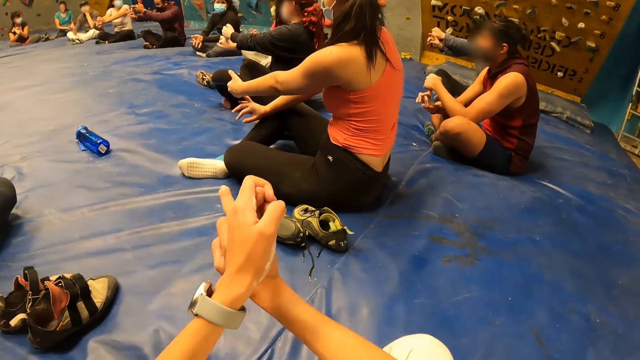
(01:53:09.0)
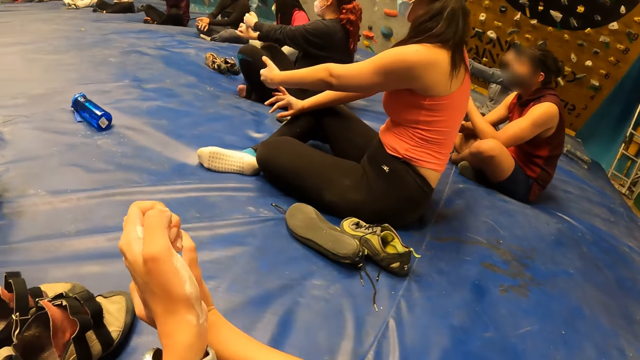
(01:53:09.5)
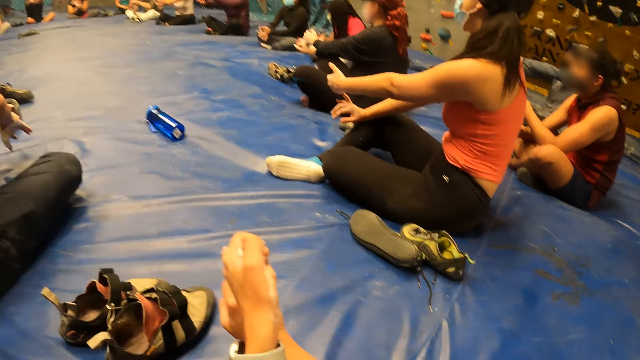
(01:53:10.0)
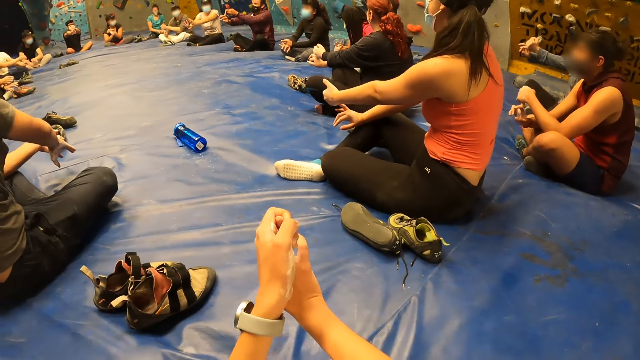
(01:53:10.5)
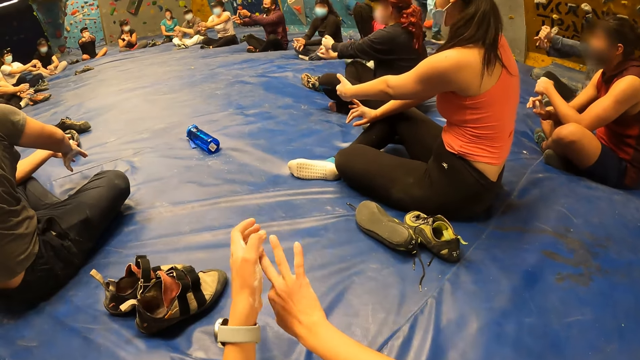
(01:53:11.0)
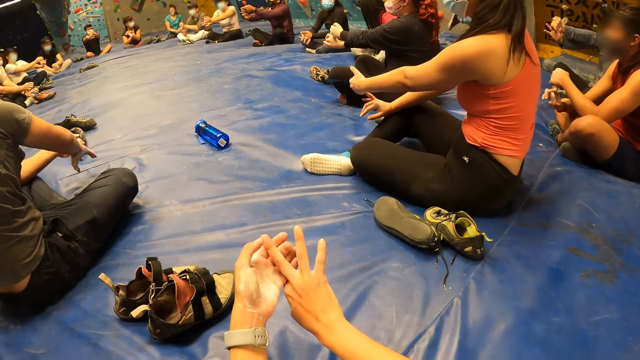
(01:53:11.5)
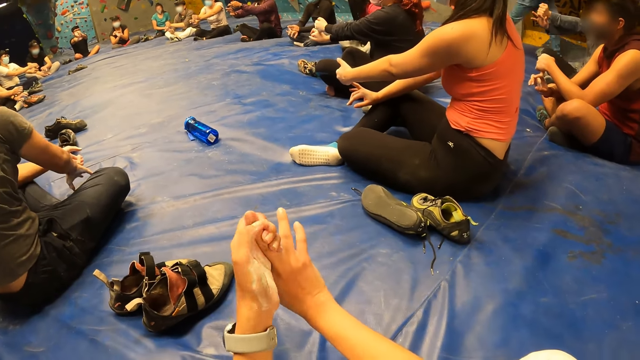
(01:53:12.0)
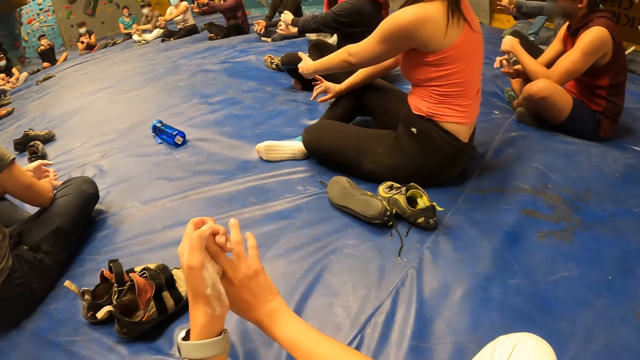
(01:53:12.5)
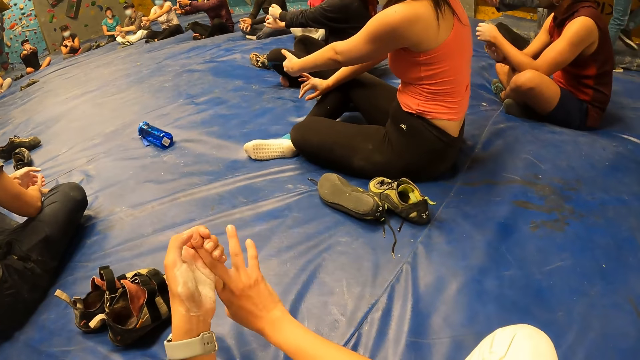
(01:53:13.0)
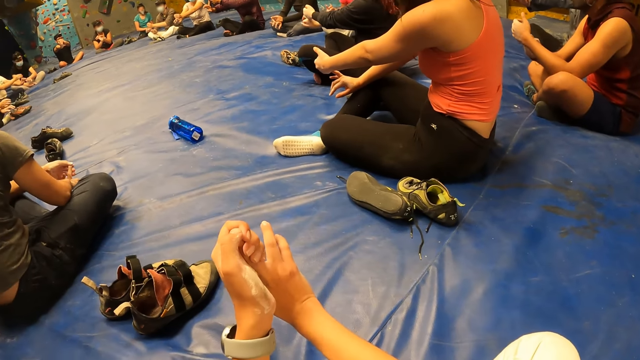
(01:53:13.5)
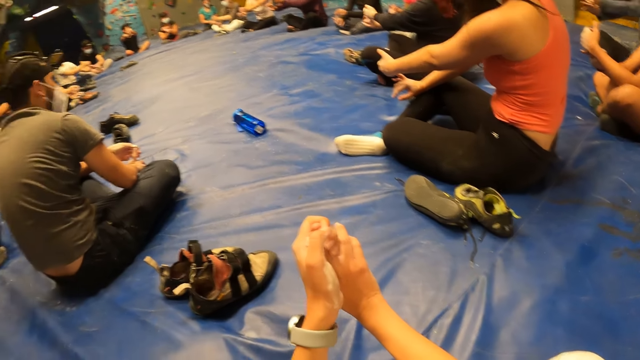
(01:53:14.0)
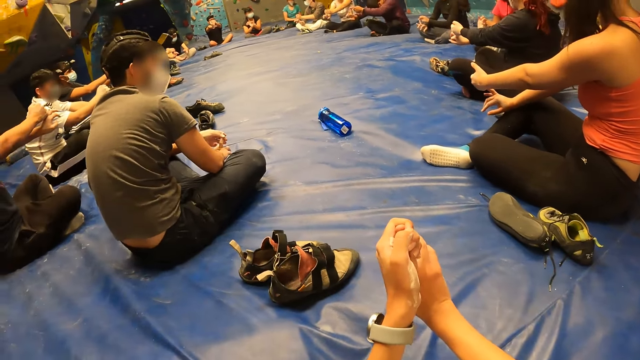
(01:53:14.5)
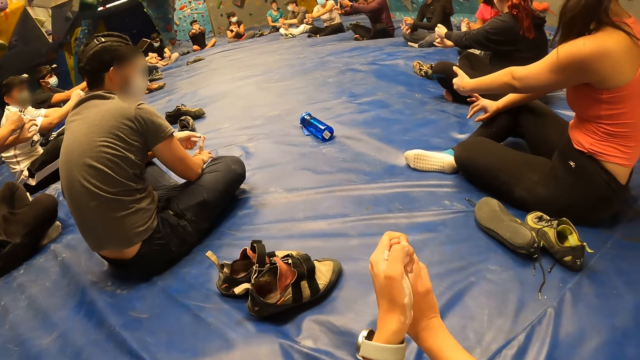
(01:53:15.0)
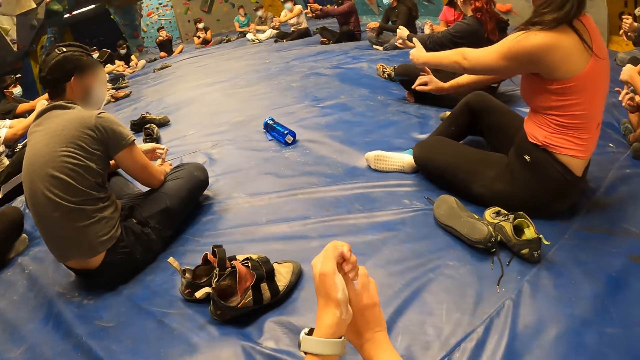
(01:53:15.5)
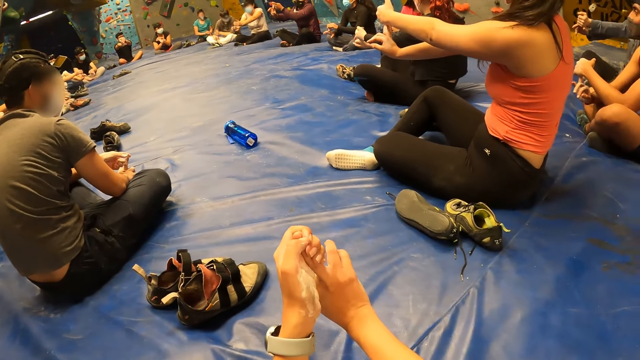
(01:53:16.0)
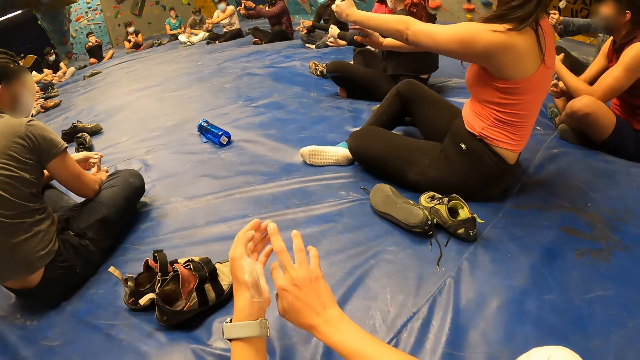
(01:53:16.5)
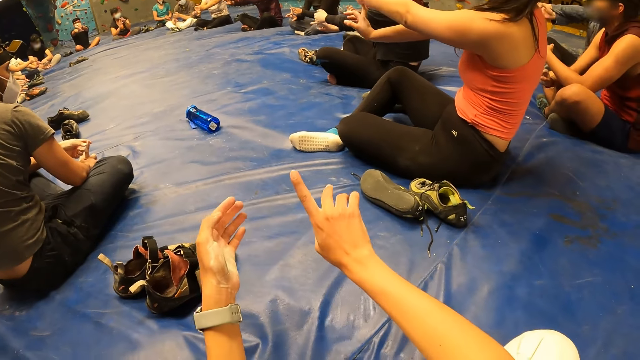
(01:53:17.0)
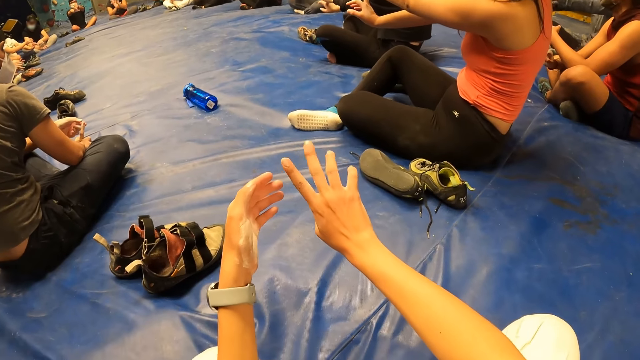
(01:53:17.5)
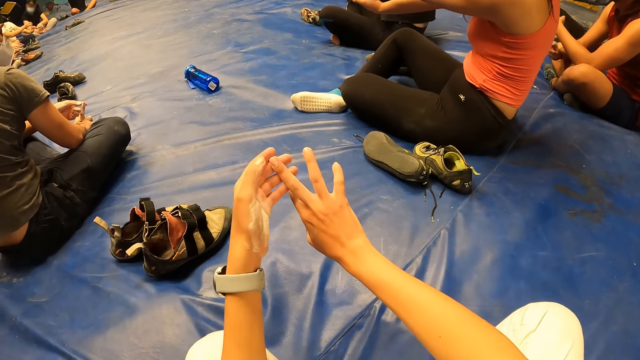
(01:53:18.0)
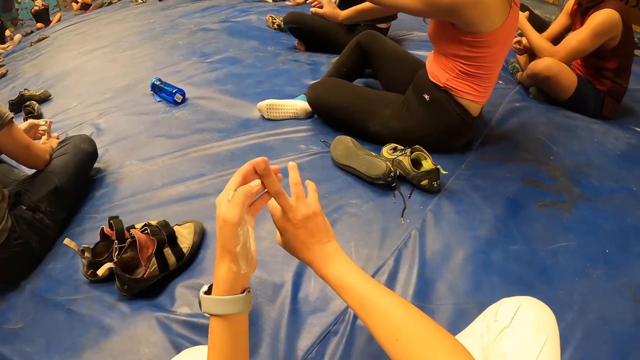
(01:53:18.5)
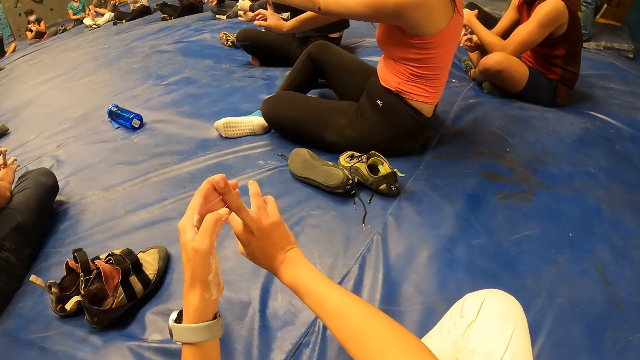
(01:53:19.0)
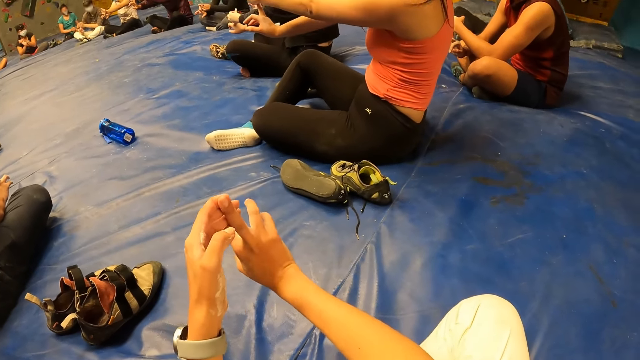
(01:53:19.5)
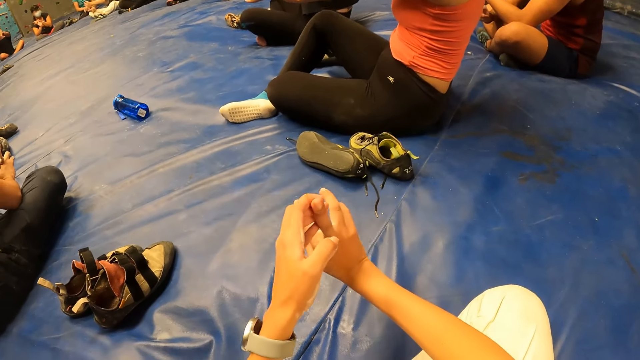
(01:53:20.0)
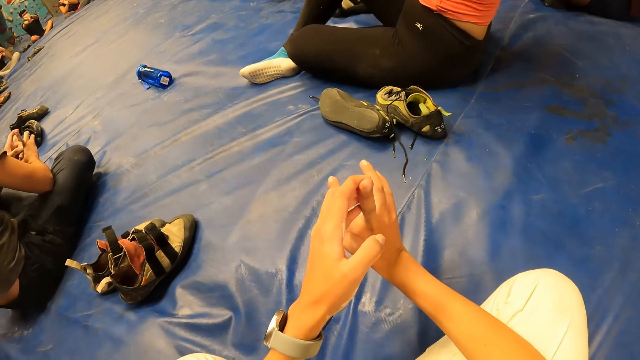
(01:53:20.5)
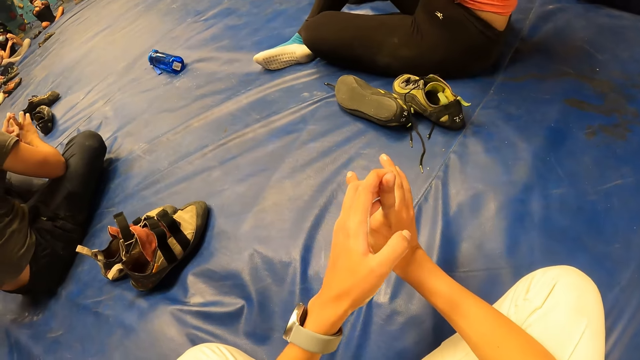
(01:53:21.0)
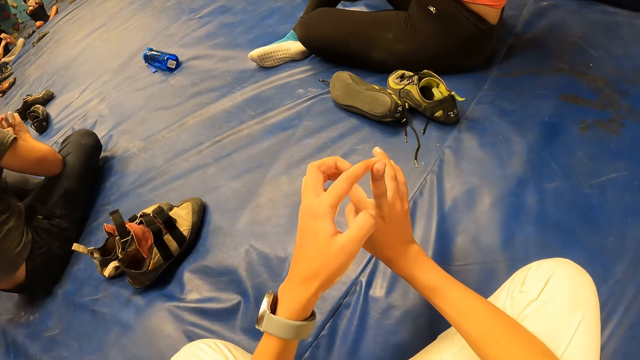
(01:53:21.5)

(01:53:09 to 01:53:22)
The camera wearer takes his left hand off his right hand. He stretches his right ring finger with his left hand. He takes his left hand off his right hand. He looks at the right hand finger. He stretches his right middle finger with his left hand. He moves the right hand.

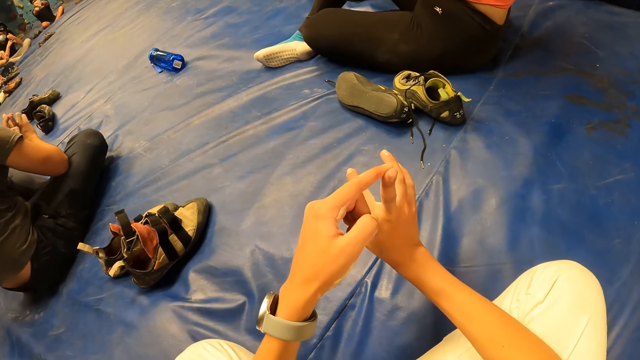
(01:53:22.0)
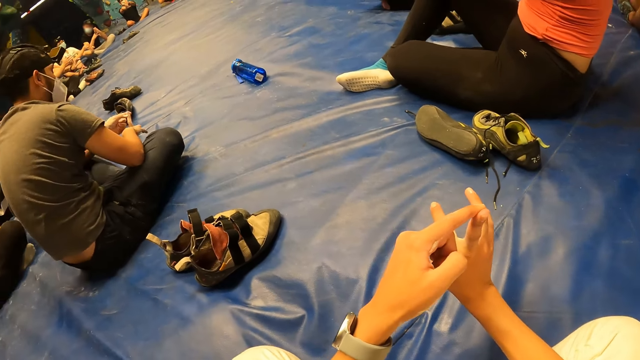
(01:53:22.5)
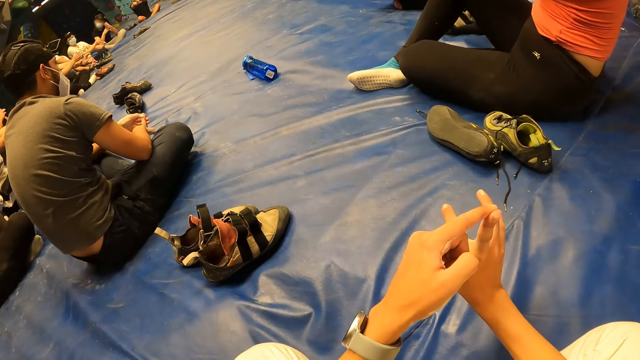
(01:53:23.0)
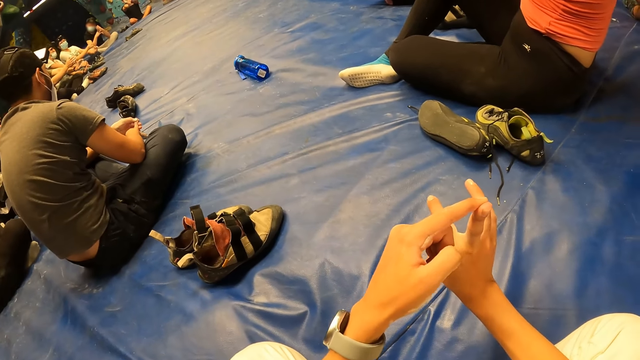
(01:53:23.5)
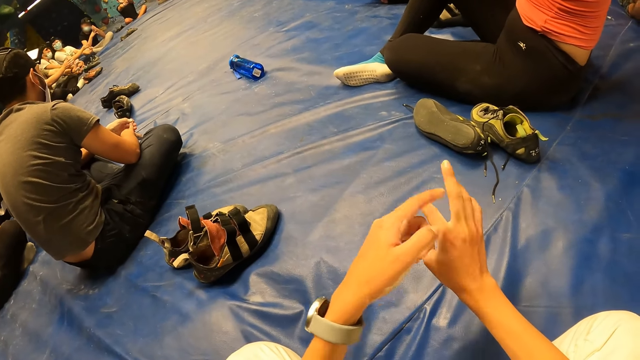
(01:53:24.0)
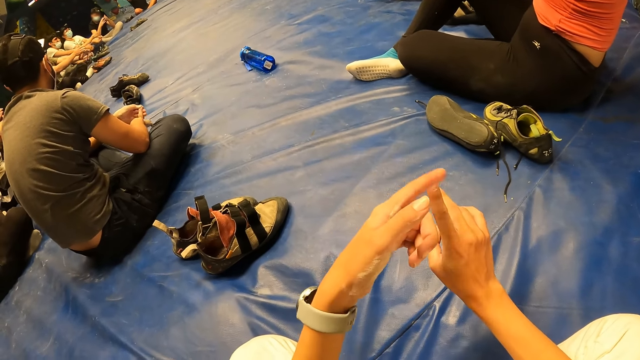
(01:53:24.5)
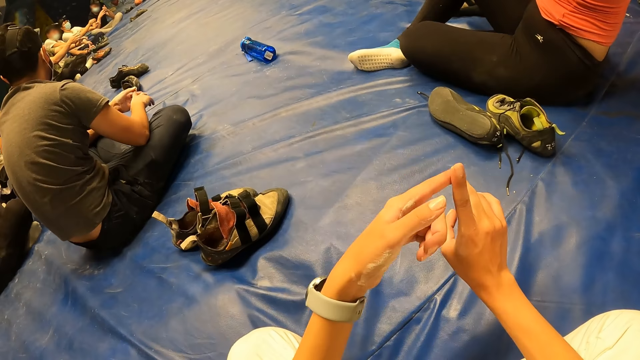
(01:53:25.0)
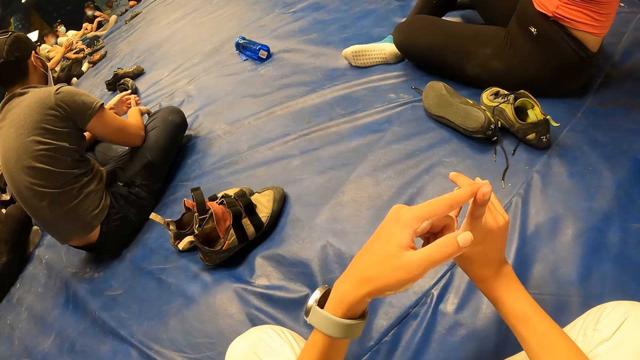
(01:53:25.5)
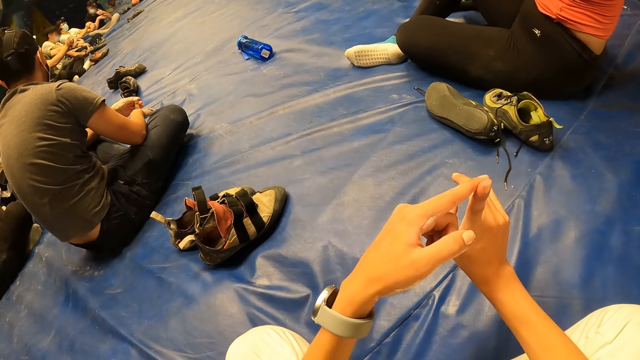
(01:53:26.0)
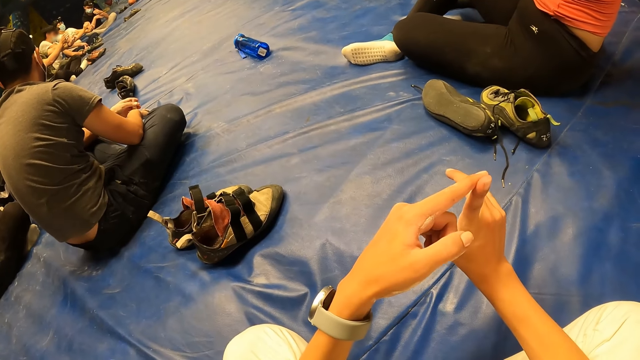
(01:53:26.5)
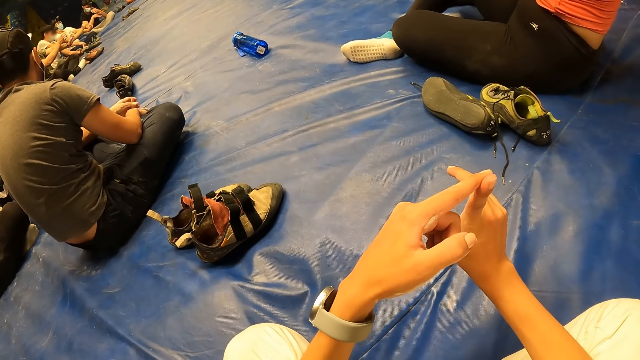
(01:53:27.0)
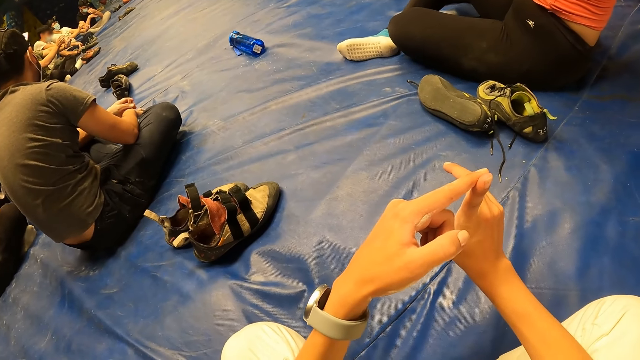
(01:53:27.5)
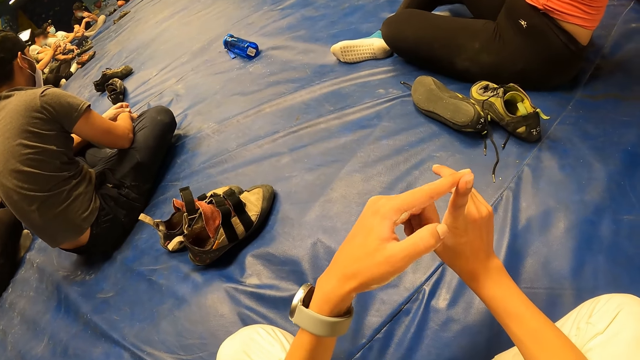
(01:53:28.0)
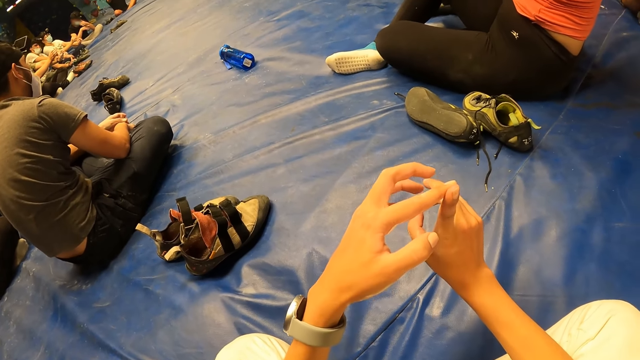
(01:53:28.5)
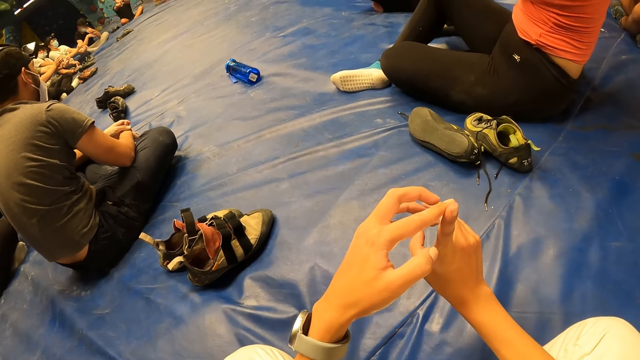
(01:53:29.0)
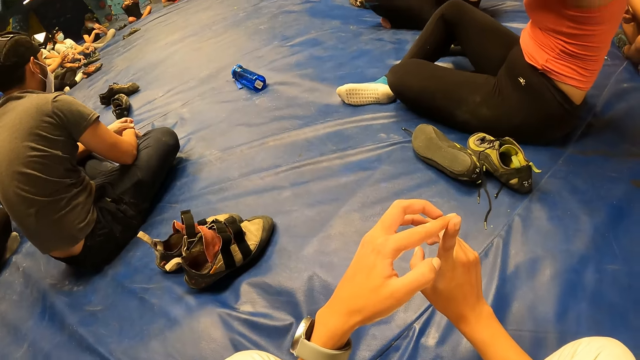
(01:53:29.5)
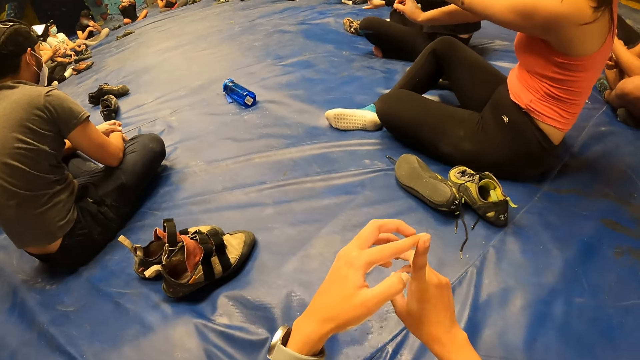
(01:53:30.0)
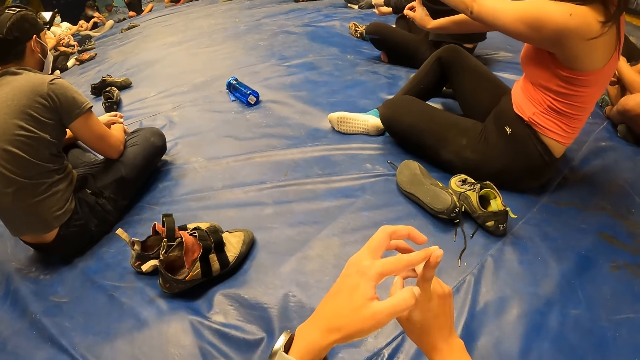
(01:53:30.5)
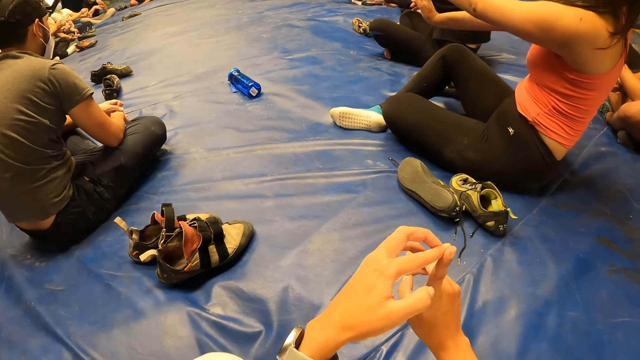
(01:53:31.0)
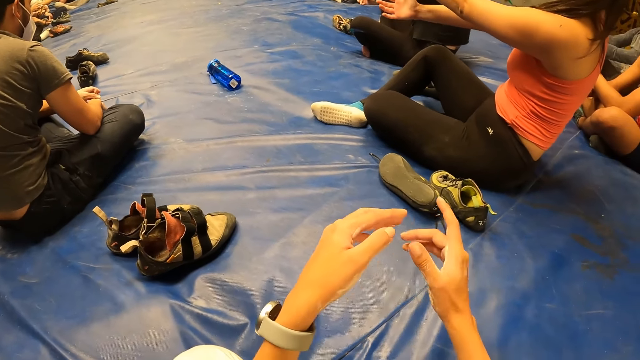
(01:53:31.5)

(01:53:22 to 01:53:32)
The camera wearer takes his left hand off his right hand. He touches his right index finger with his left hand. He stretches his right index finger with his left hand. He takes his left hand off his right hand.
